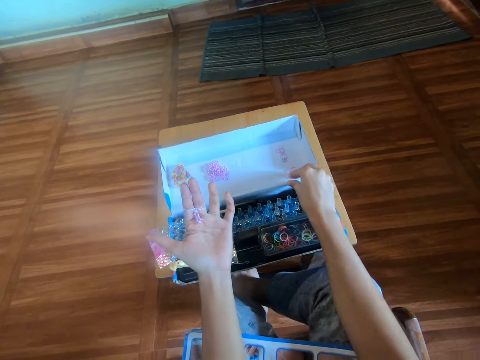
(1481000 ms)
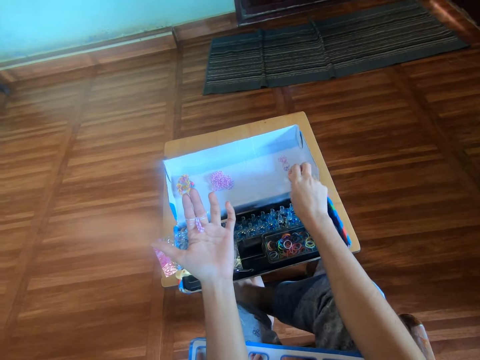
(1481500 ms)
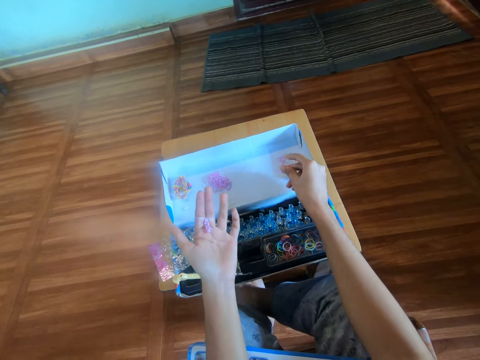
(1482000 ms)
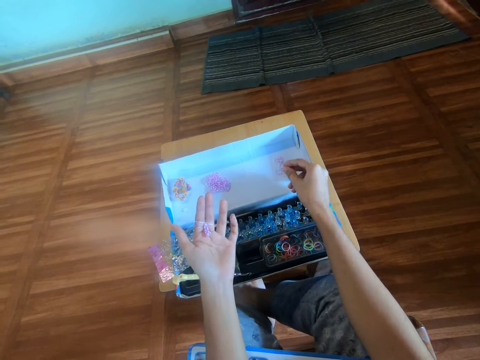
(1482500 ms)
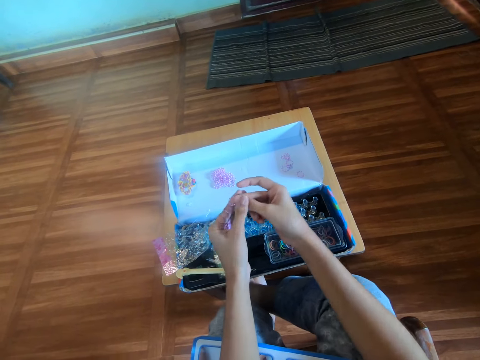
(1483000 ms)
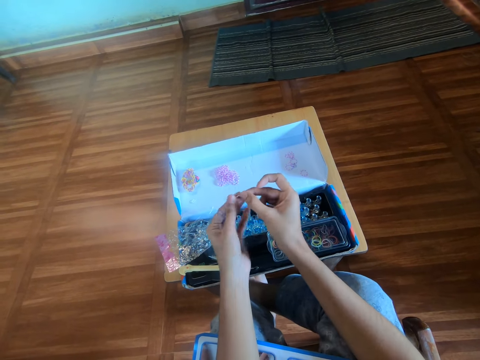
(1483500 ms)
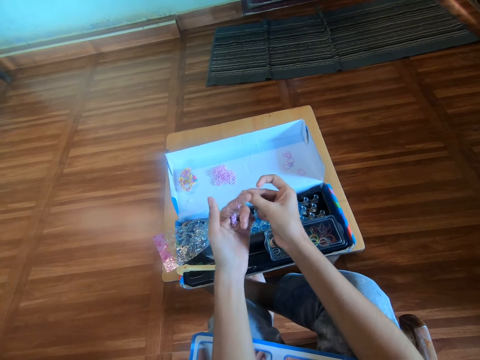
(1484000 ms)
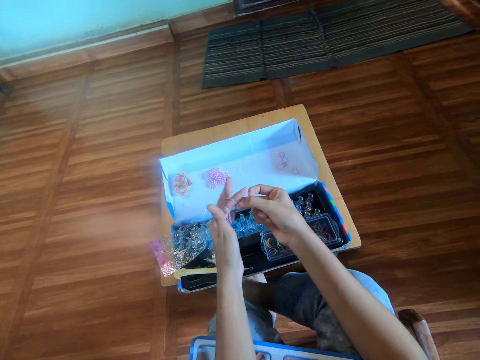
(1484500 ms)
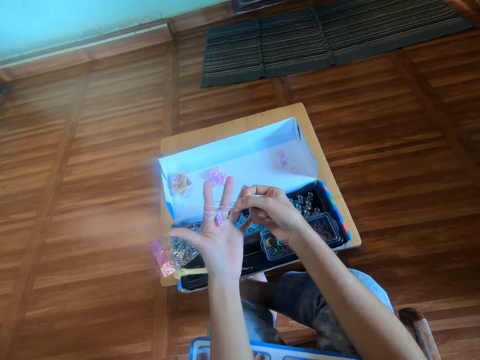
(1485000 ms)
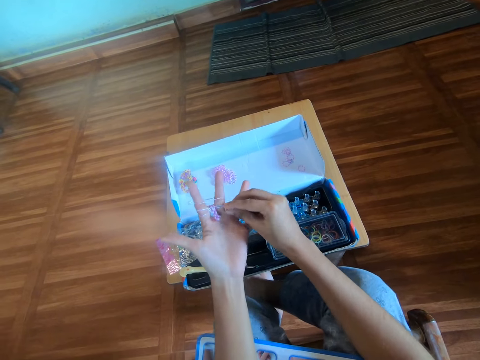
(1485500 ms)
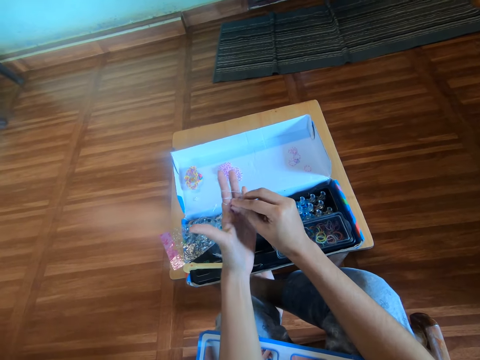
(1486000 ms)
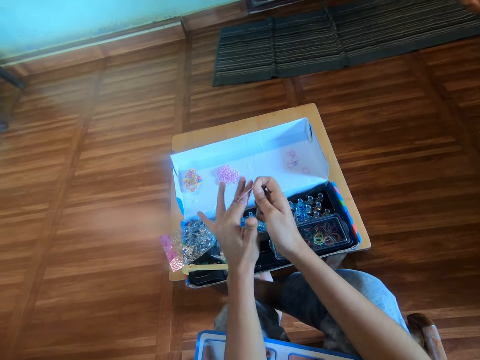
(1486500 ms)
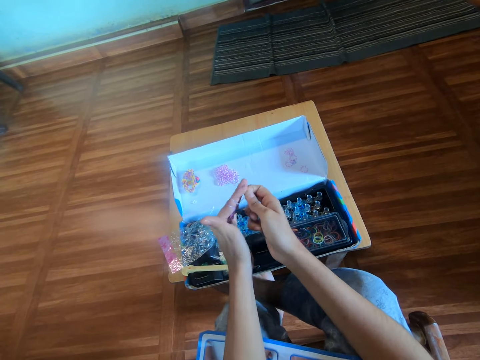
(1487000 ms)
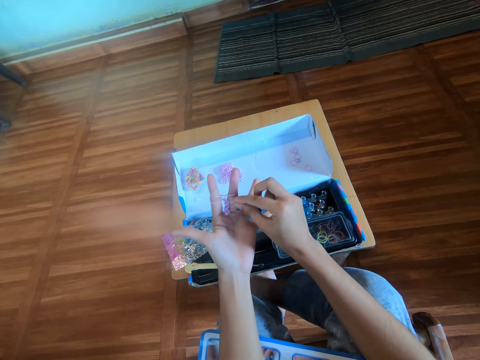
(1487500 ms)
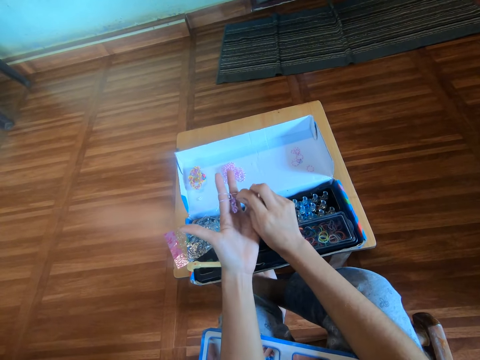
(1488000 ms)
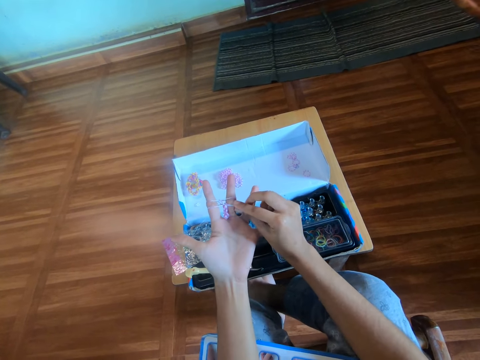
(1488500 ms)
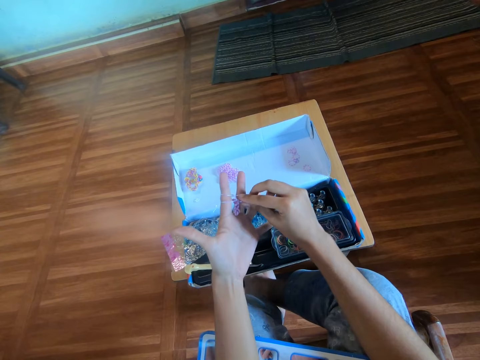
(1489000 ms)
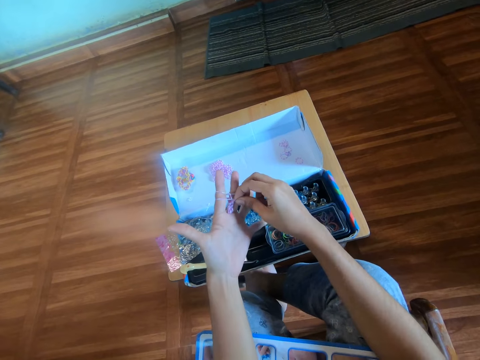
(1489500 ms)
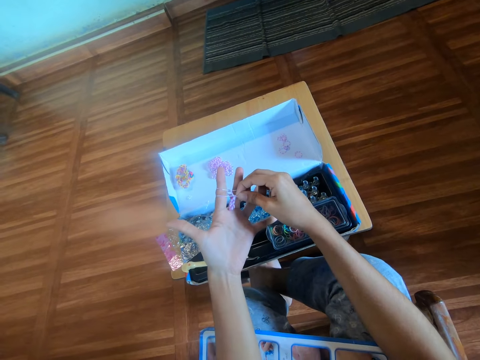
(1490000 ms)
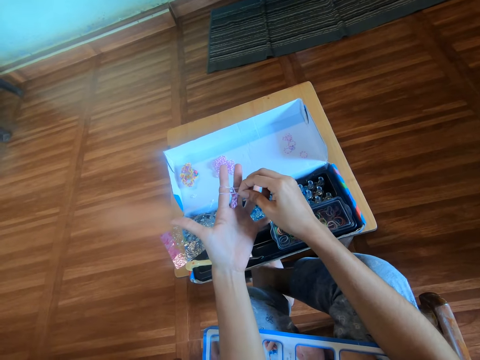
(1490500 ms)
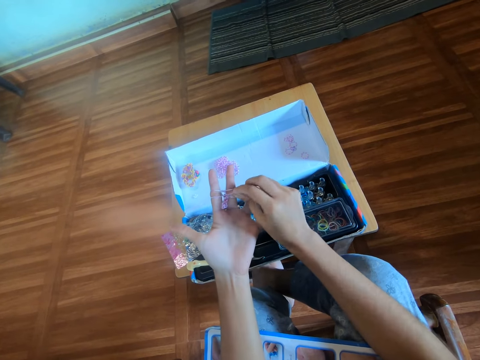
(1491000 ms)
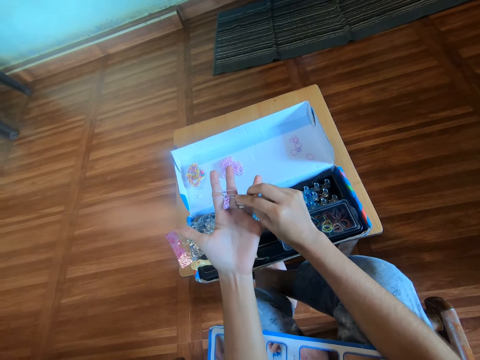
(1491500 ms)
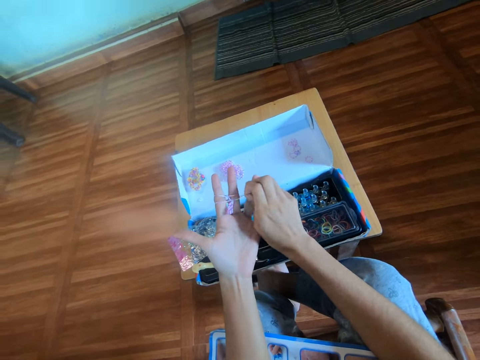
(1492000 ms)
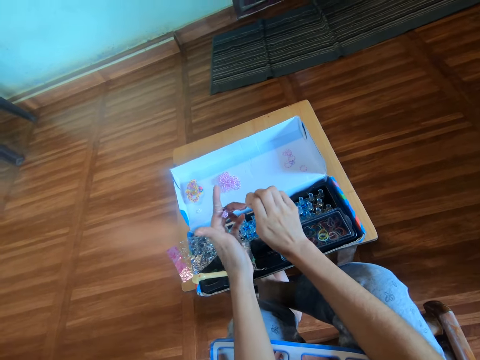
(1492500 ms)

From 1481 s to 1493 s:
The camera wearer picks a rubber band from the carton box with her right hand. She wears the rubber band around her left hand. She crafts the rubber band with her right hand.

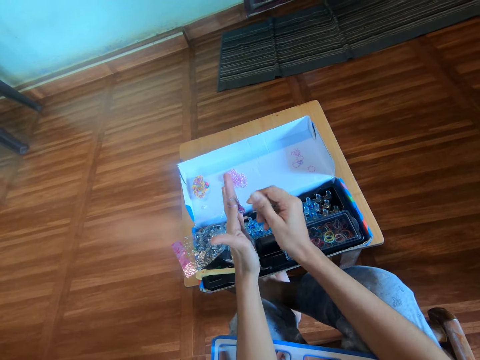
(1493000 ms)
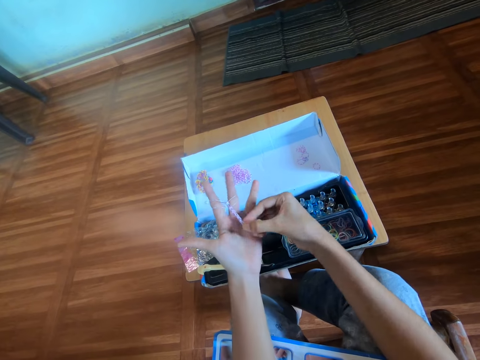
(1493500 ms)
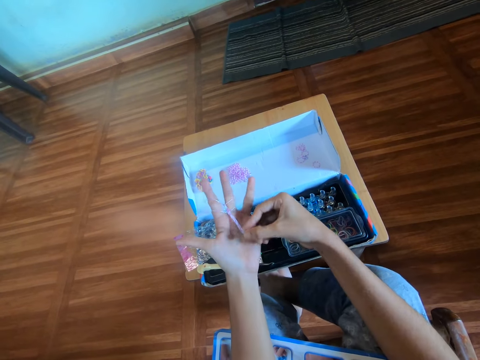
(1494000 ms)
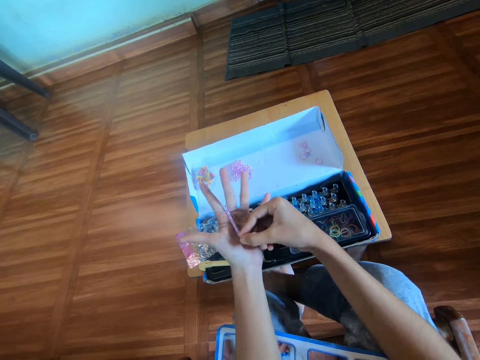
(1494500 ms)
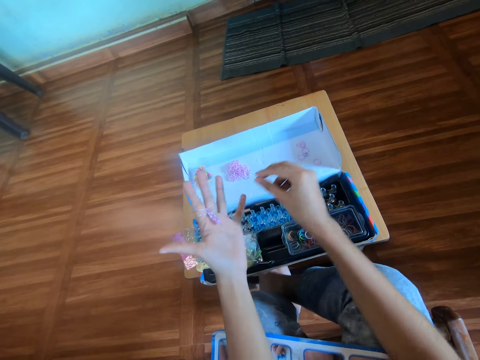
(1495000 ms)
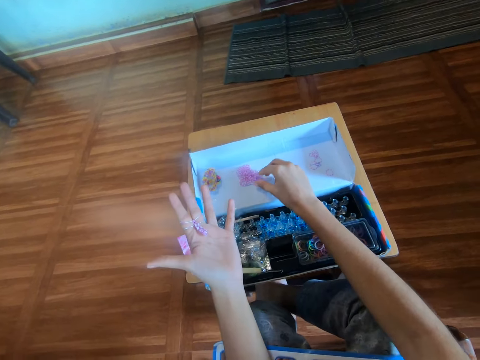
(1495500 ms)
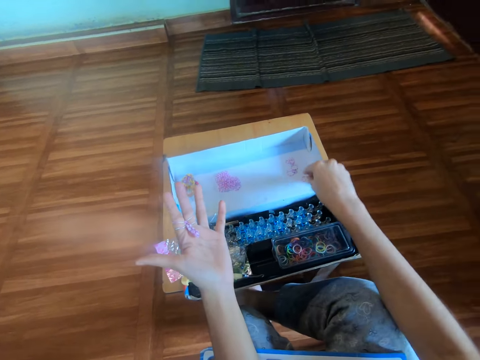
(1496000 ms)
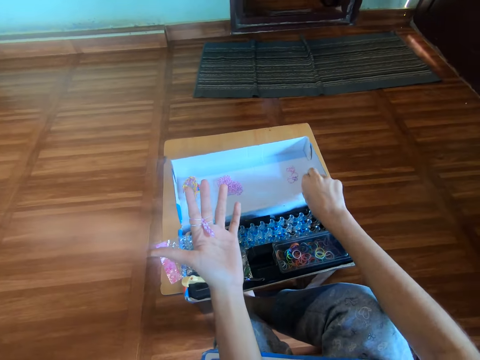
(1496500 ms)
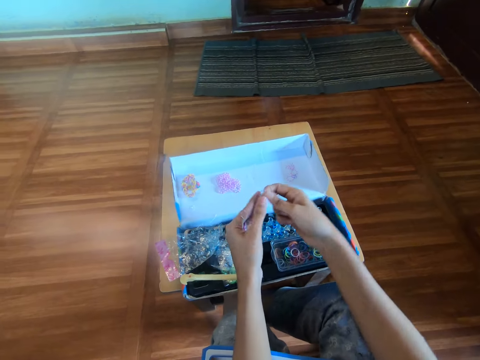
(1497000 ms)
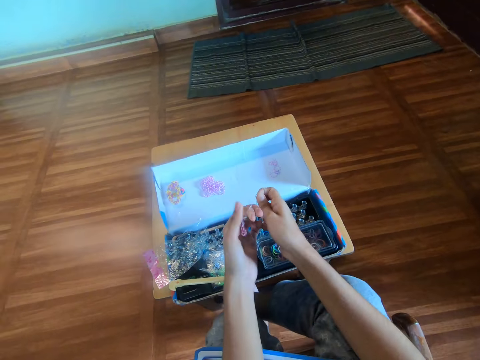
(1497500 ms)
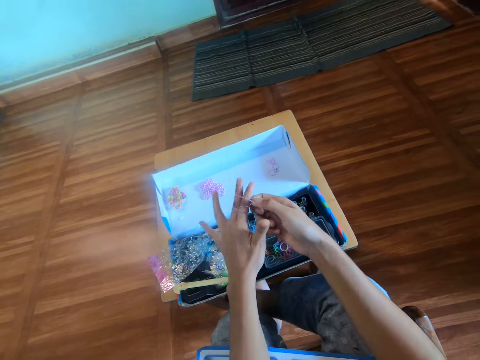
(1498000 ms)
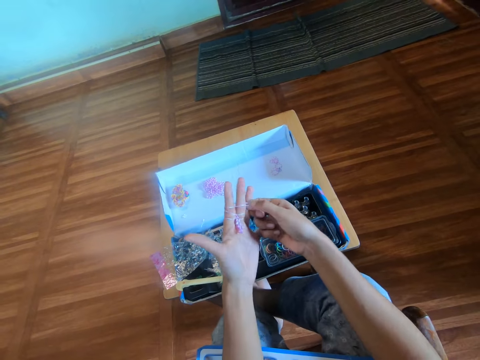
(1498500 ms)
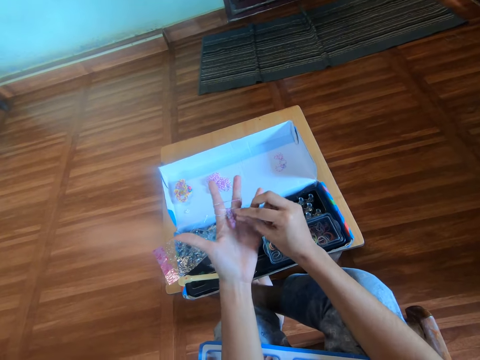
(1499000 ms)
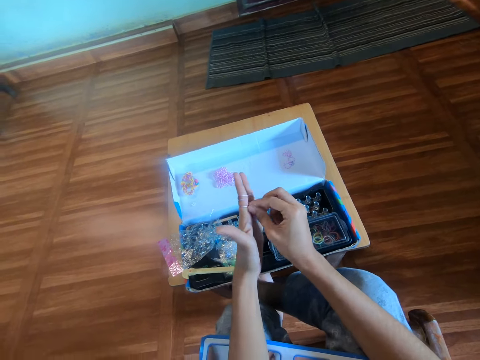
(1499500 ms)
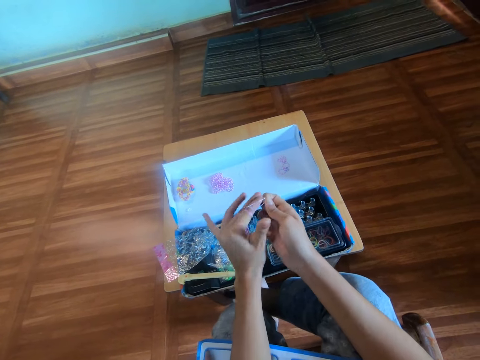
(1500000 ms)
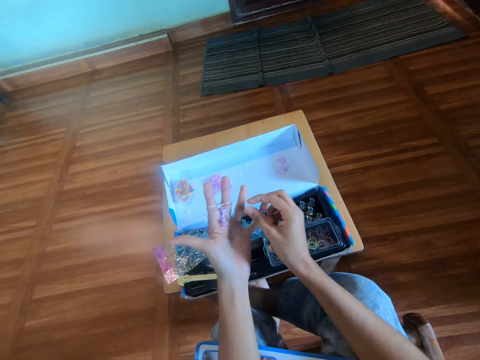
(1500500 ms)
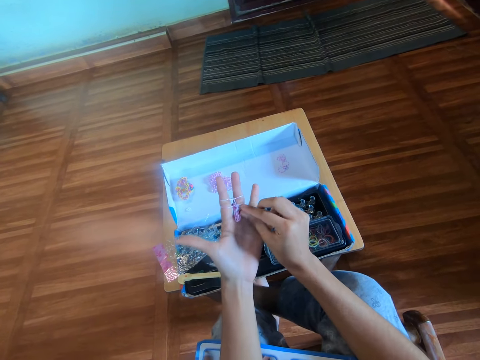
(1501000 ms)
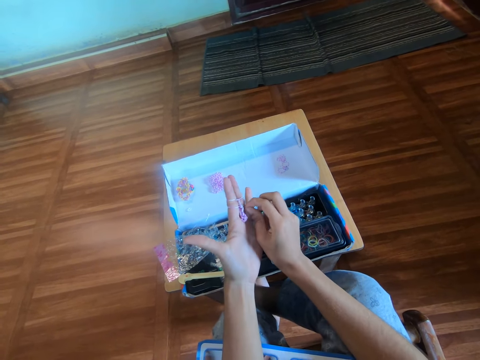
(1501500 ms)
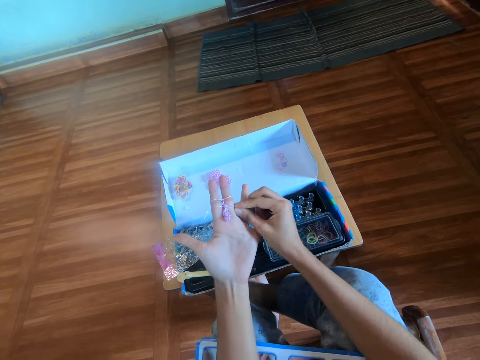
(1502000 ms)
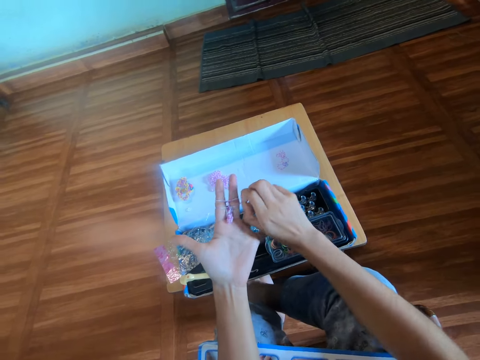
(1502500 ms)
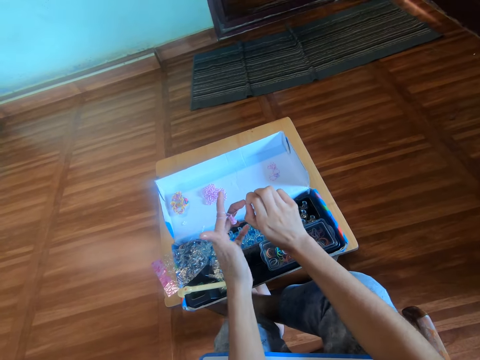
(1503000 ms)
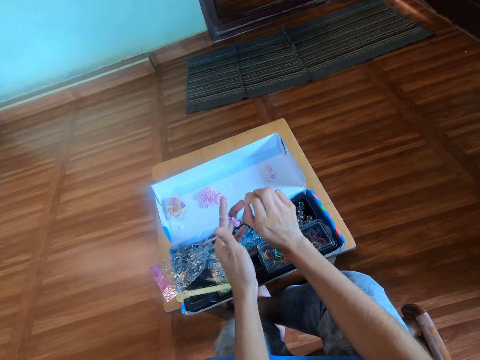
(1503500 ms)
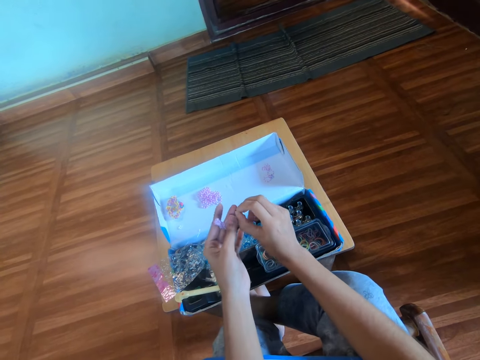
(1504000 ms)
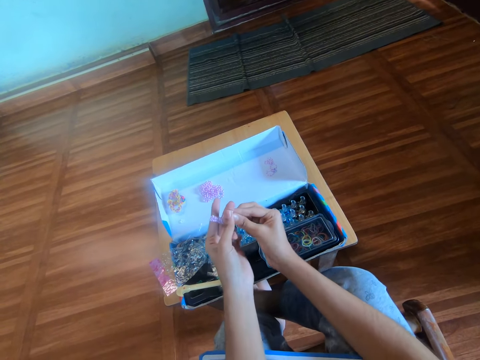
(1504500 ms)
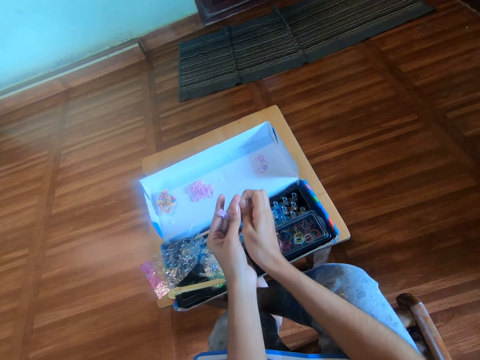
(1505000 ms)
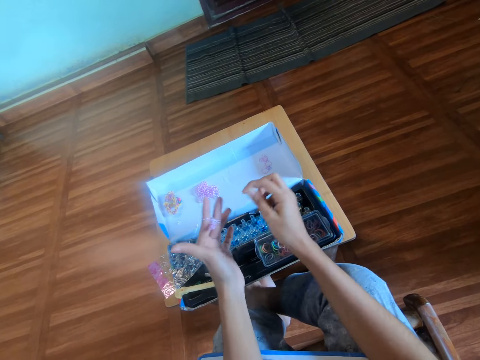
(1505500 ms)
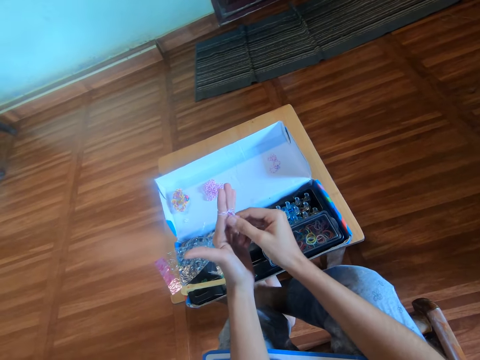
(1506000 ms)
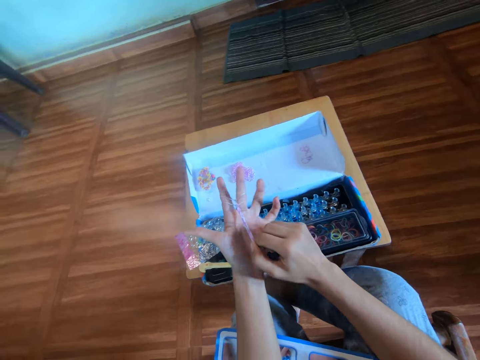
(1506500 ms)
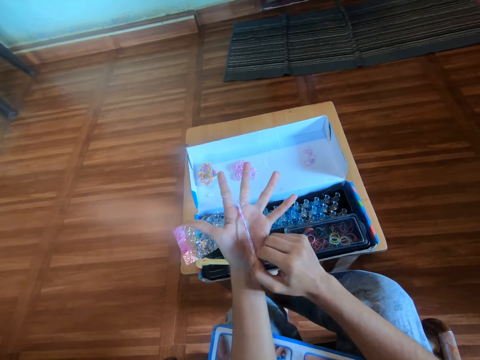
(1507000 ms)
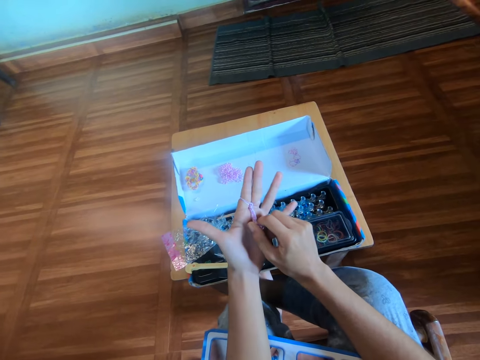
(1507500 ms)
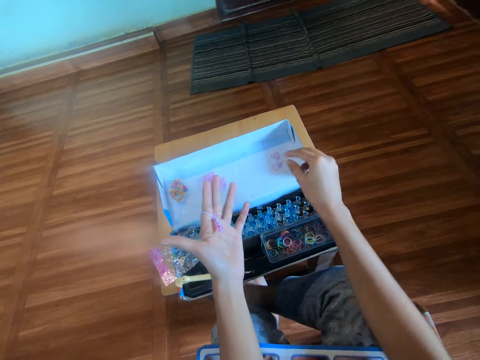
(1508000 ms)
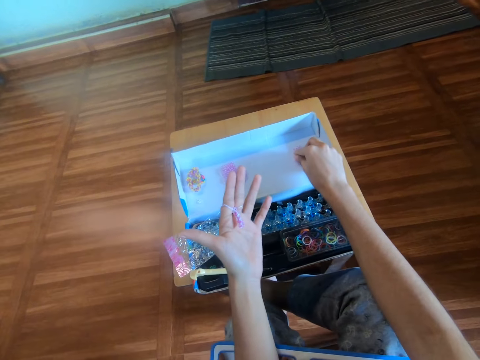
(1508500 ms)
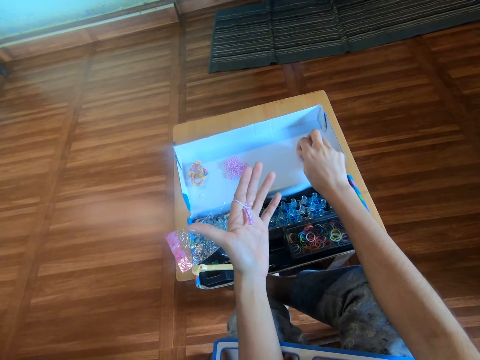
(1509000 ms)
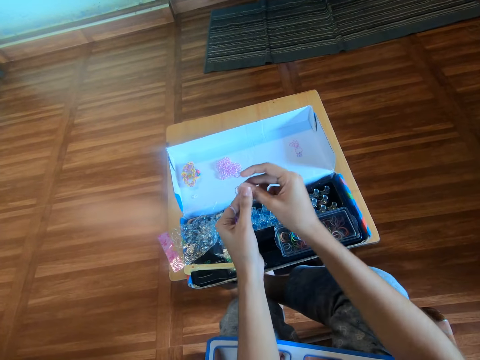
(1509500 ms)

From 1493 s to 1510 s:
The camera wearer pulls a rubber band pattern on the hand. She touches some rubber bands on the carton box with her right hand. She picks a rubber band from the carton box with her right hand. She wears the rubber band around her left hand. She crafts the rubber band with her right hand. She pulls the rubber band pattern on the hand. She picks a rubber band from the carton box with her right hand.
